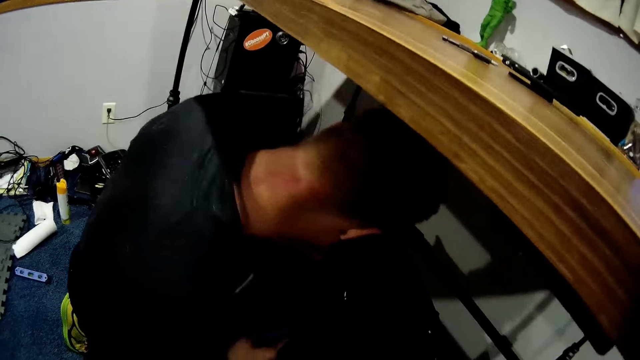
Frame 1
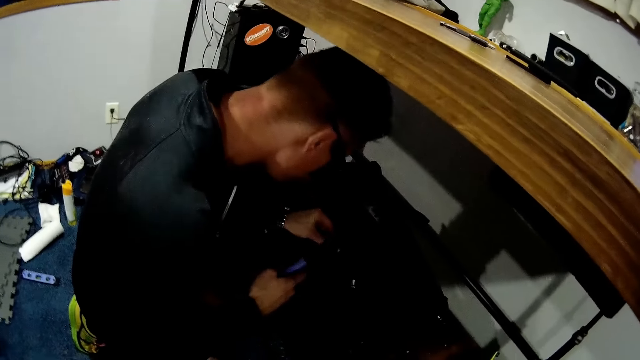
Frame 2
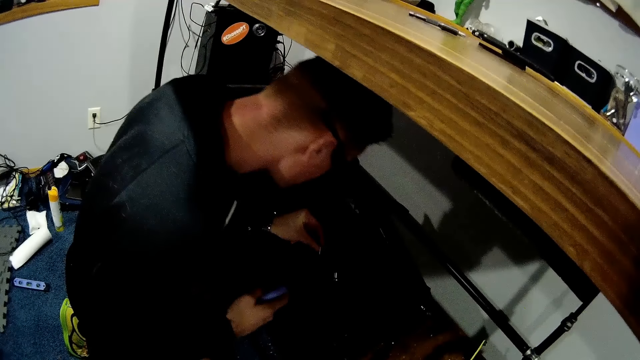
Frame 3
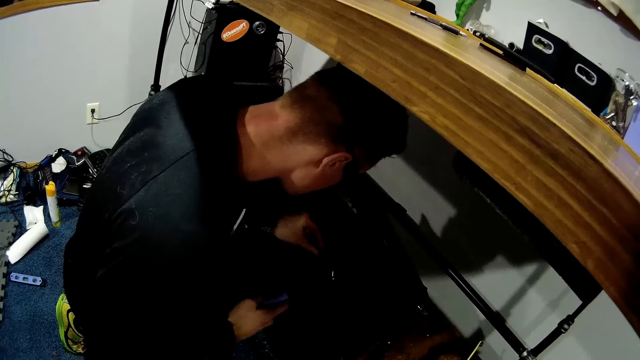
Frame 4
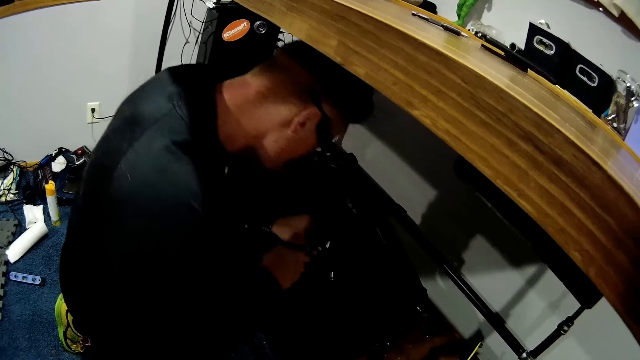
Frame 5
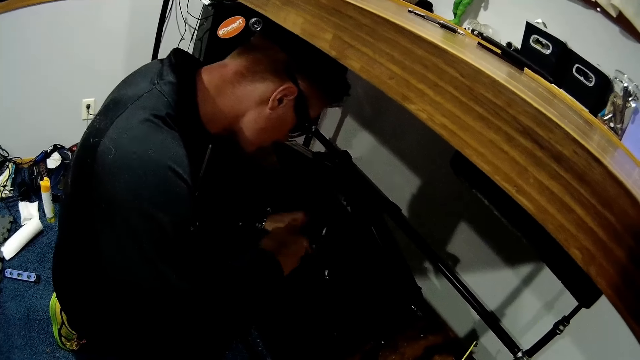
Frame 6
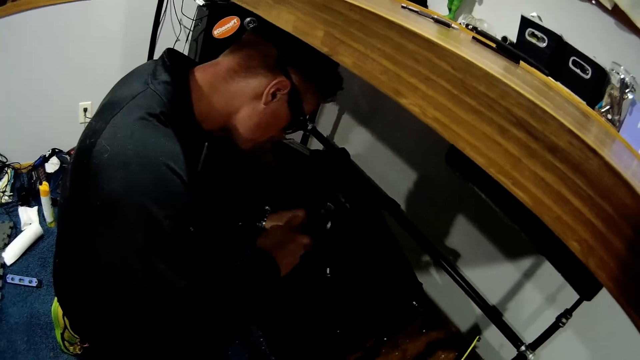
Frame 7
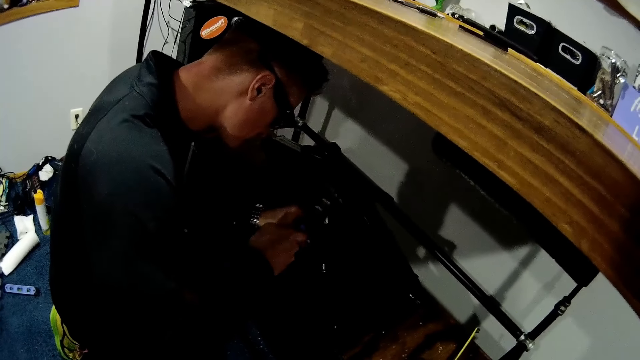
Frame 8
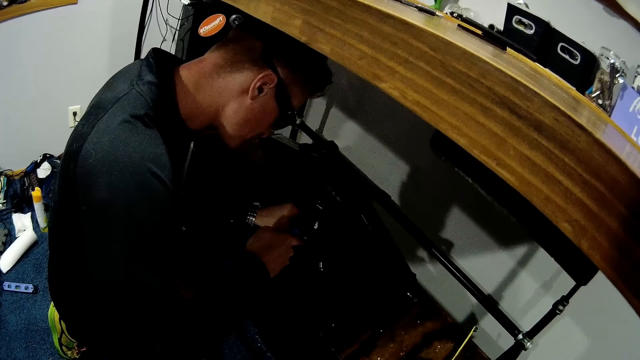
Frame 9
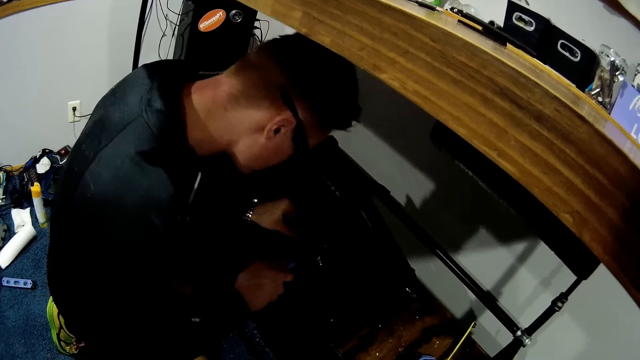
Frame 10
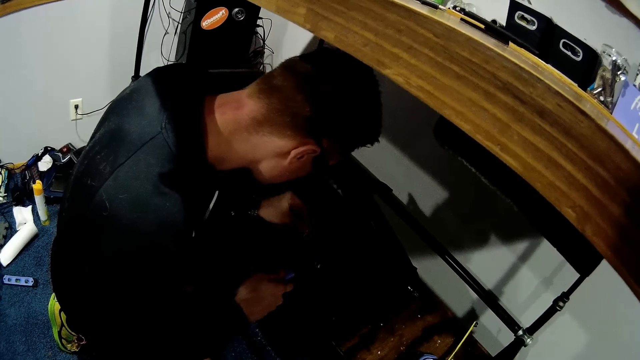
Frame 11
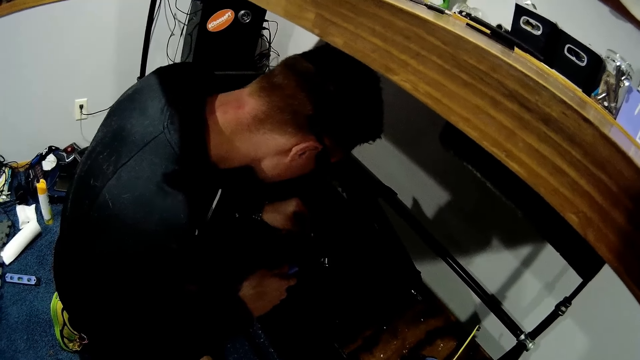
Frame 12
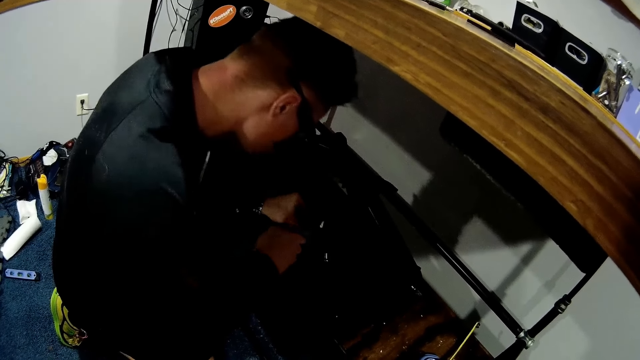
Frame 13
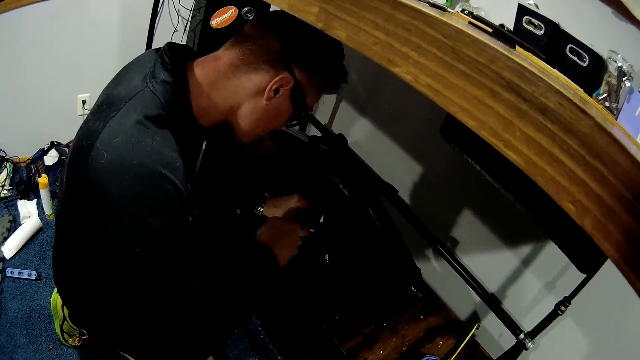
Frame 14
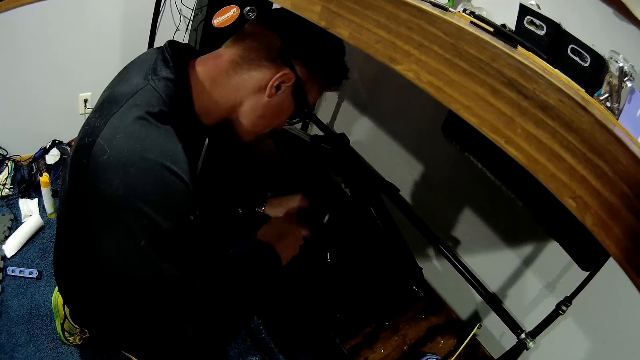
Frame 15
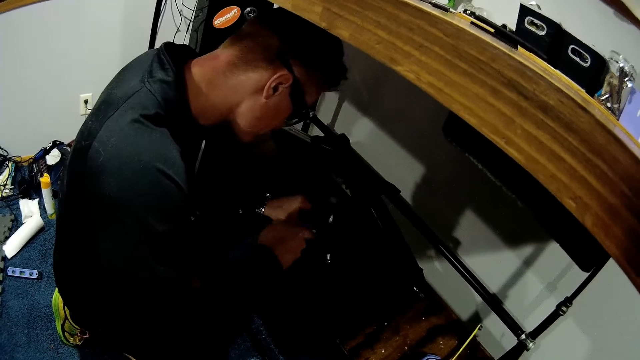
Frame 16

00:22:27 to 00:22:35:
The man hits the screw with the hammer in his right hand.

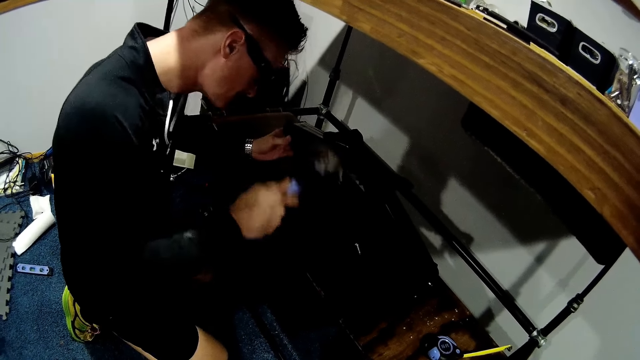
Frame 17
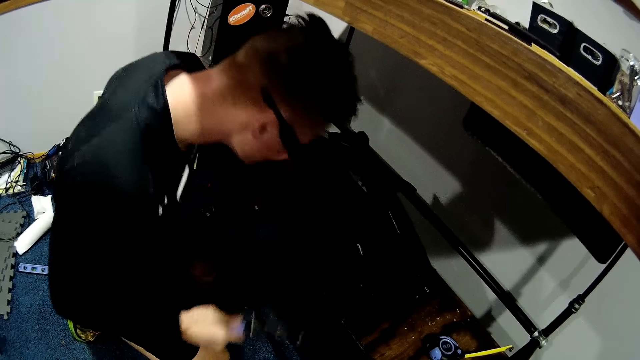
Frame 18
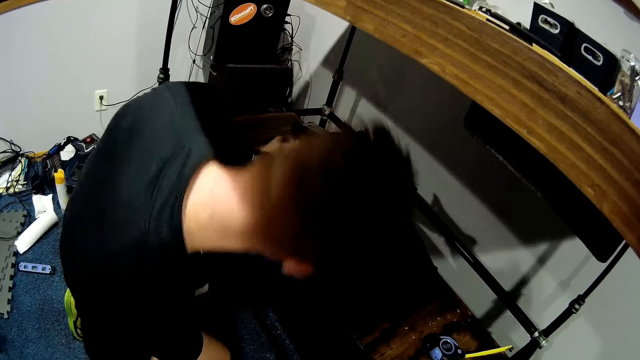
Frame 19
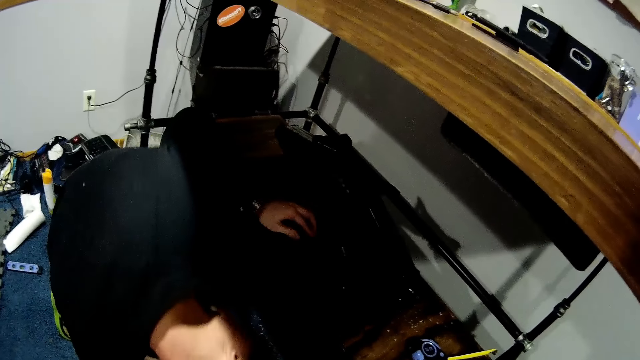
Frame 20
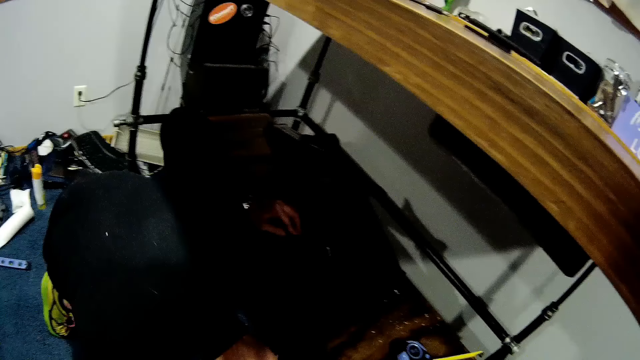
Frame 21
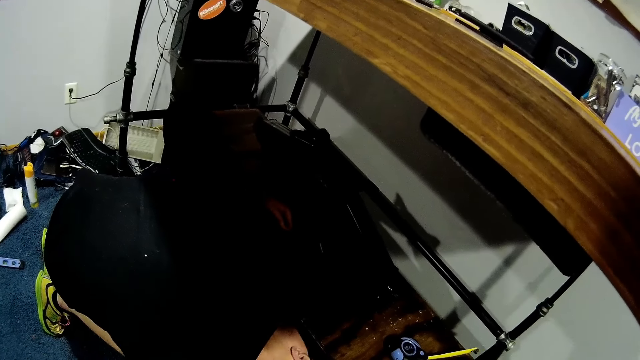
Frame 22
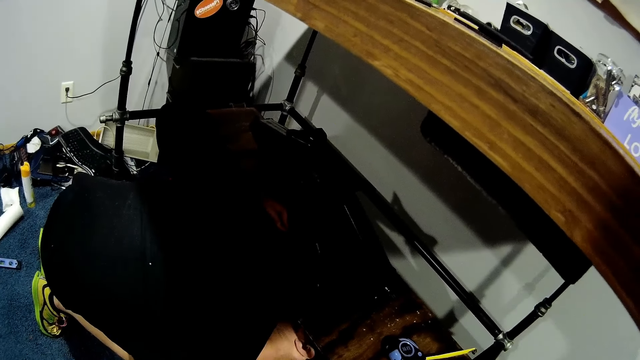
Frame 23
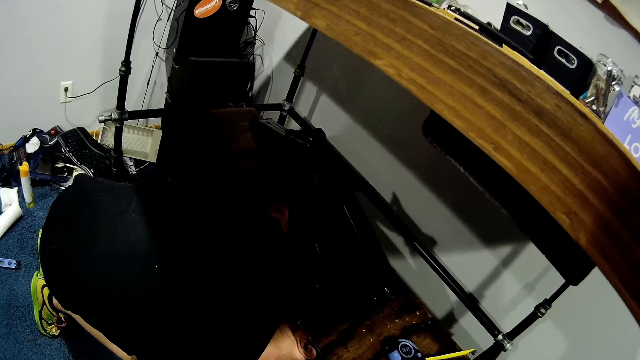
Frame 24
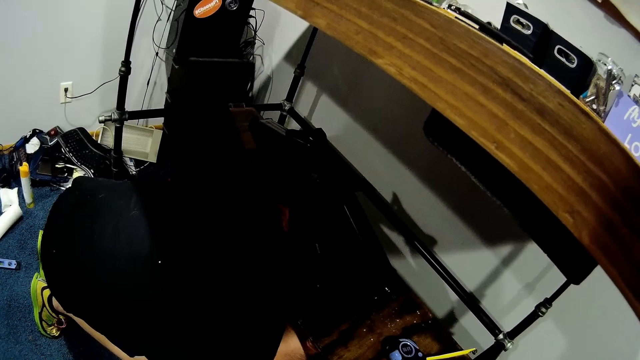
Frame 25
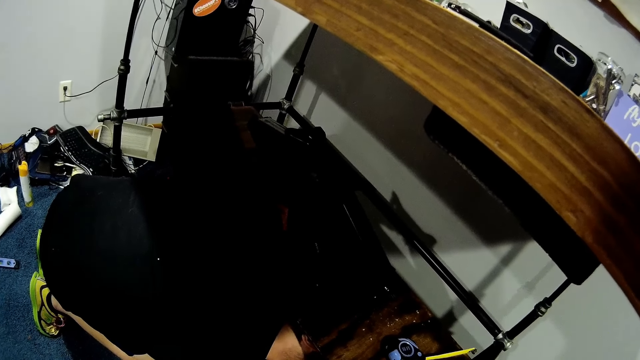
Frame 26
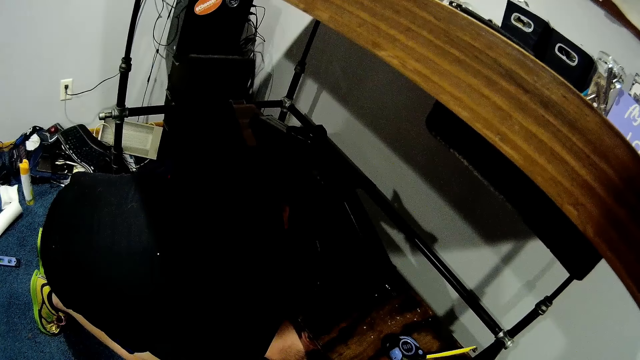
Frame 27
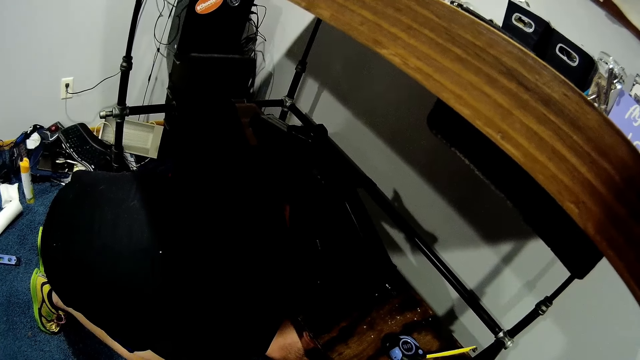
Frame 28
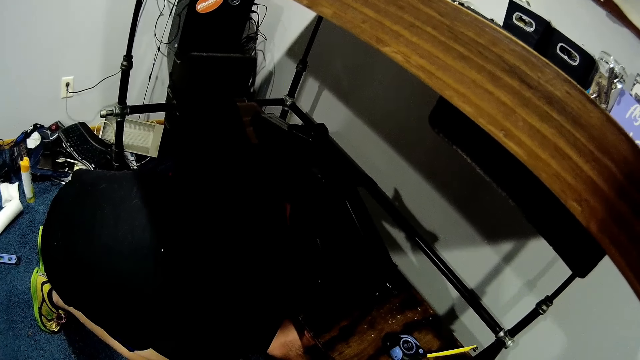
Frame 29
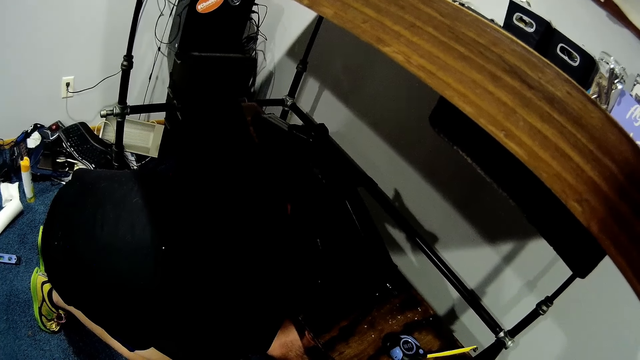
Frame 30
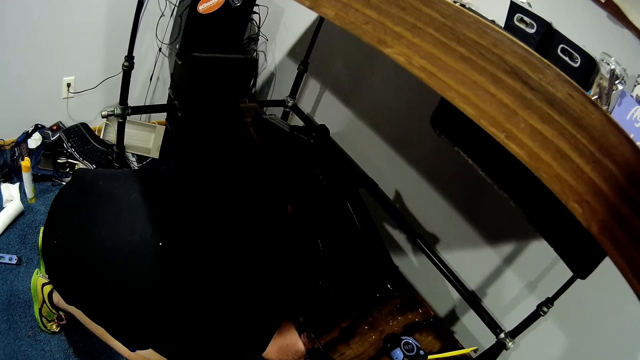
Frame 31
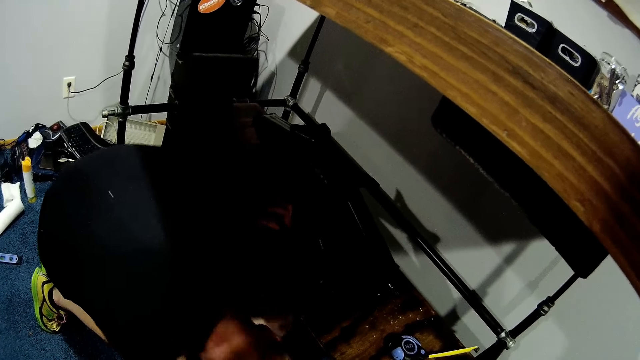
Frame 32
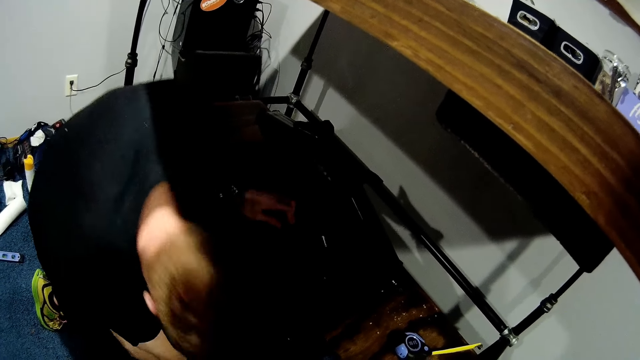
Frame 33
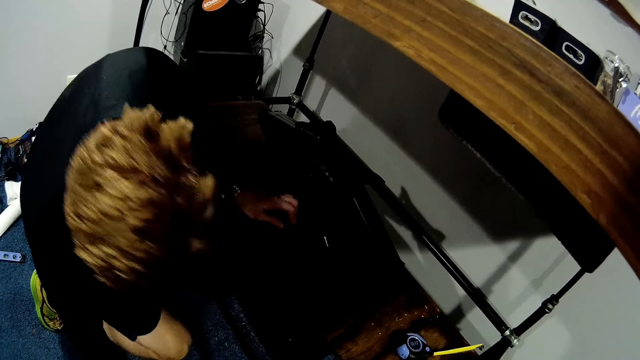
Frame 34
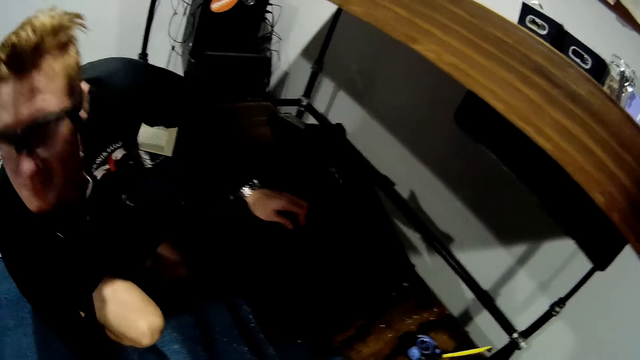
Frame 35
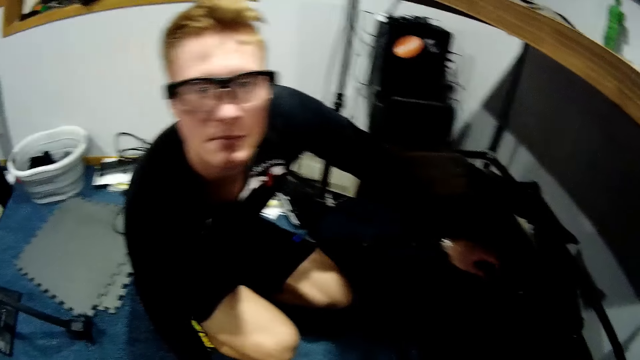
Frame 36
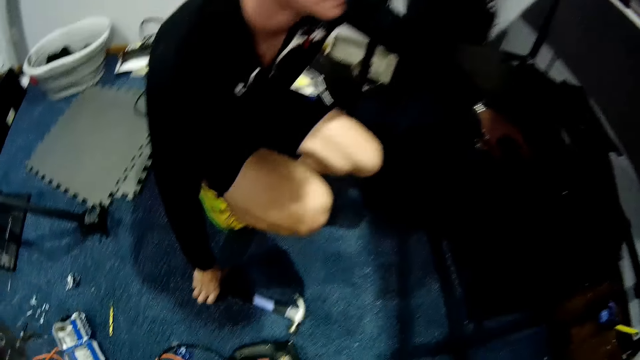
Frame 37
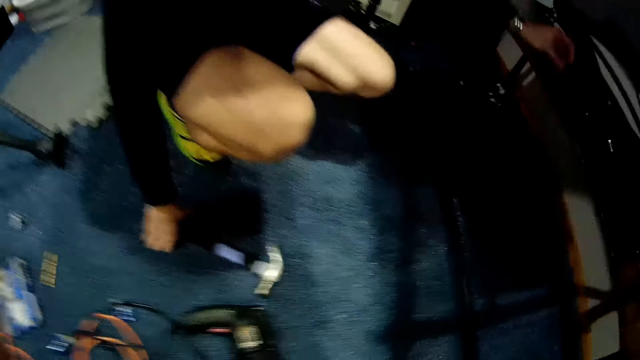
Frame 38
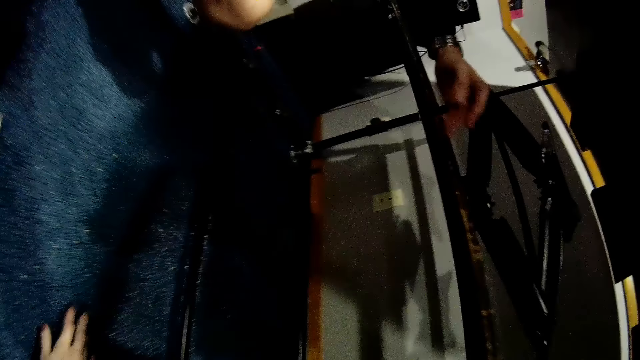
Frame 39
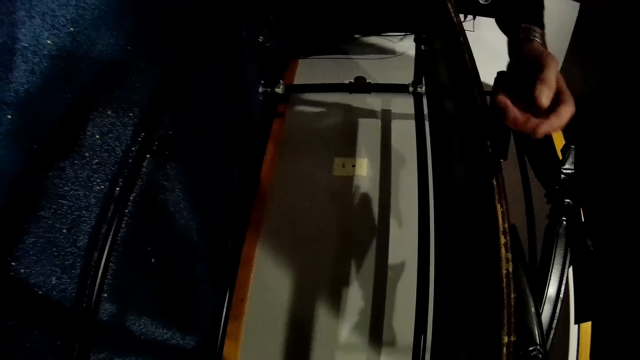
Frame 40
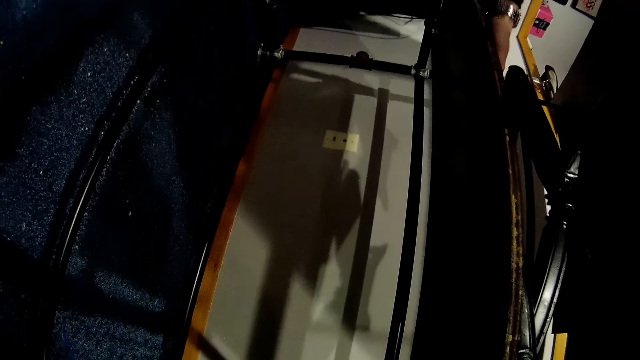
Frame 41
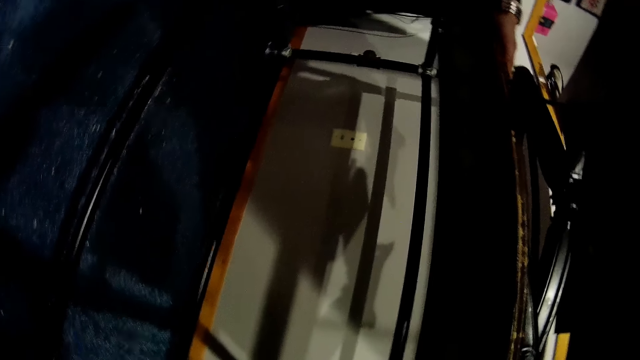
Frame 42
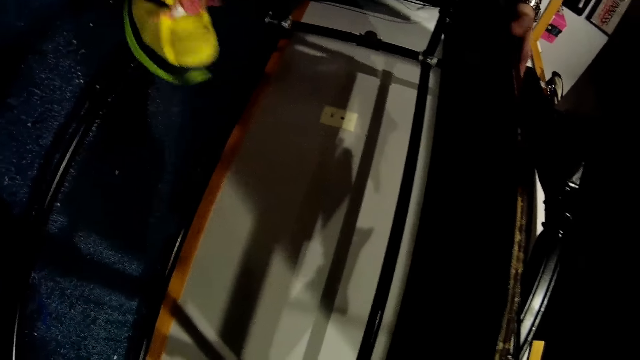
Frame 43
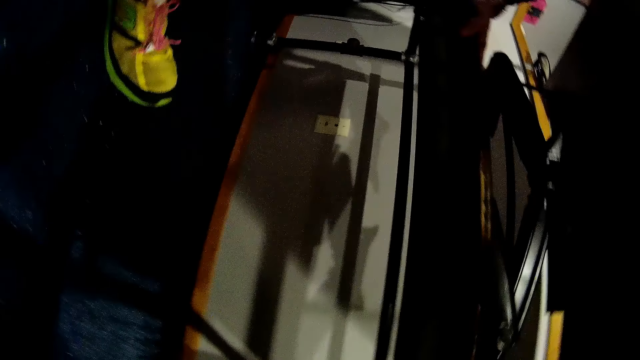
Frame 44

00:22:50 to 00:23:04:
A man drops his left hand on the wooden slab in the worktable. The man bends over the shelf. The man drops the hammer in his right hand on the floor. The camera wearer holds the floor. They interact with the man.
